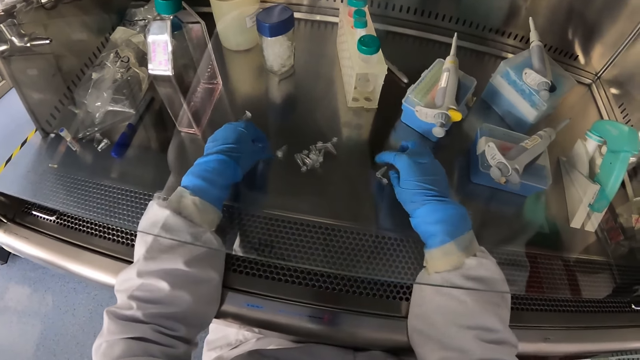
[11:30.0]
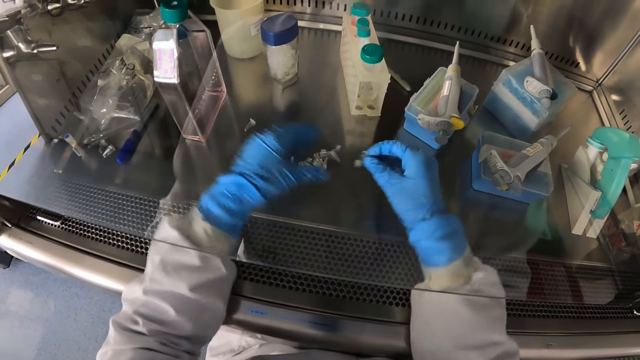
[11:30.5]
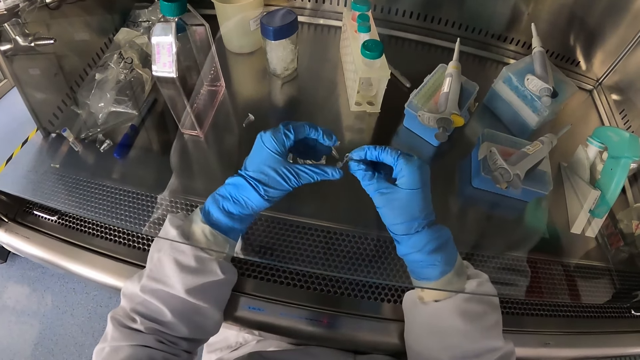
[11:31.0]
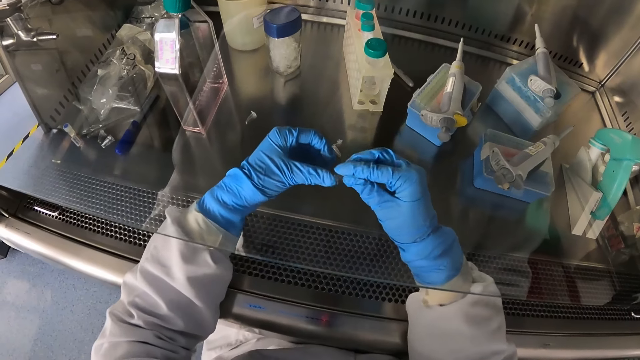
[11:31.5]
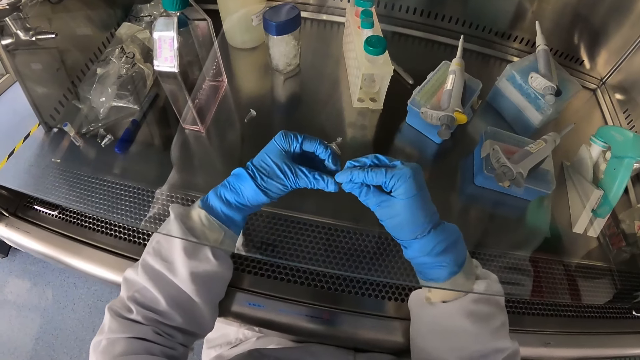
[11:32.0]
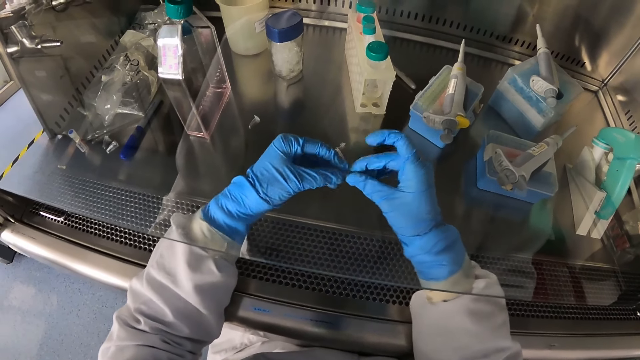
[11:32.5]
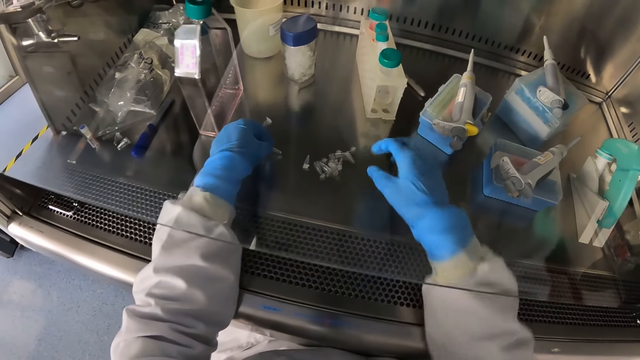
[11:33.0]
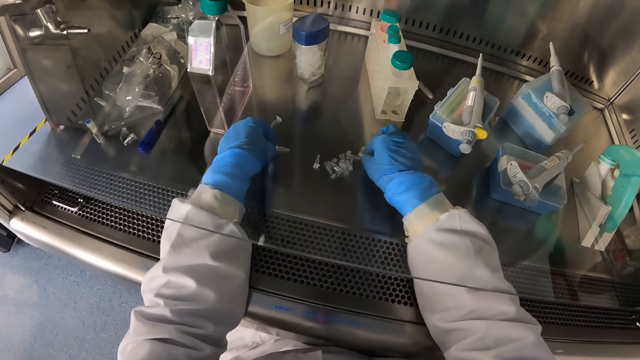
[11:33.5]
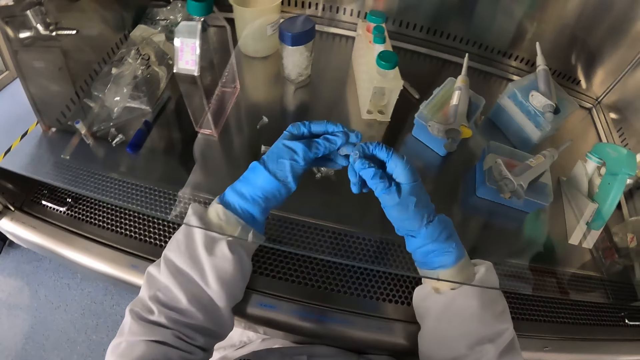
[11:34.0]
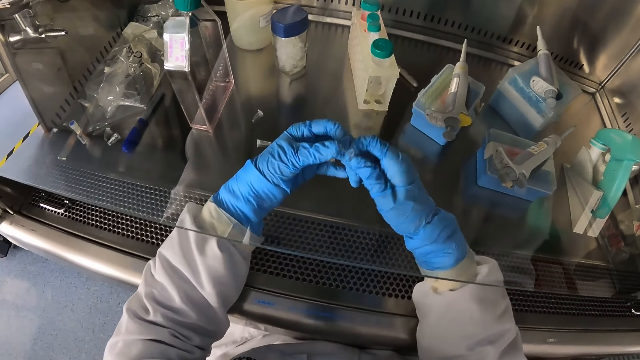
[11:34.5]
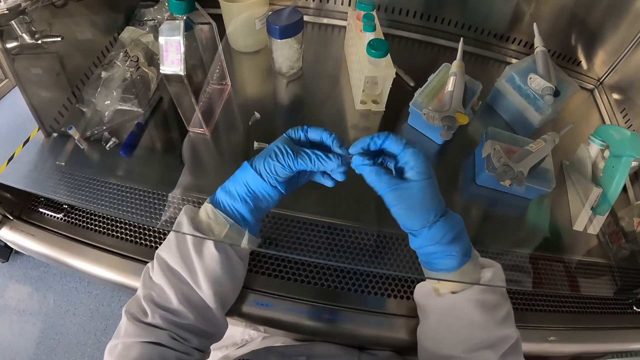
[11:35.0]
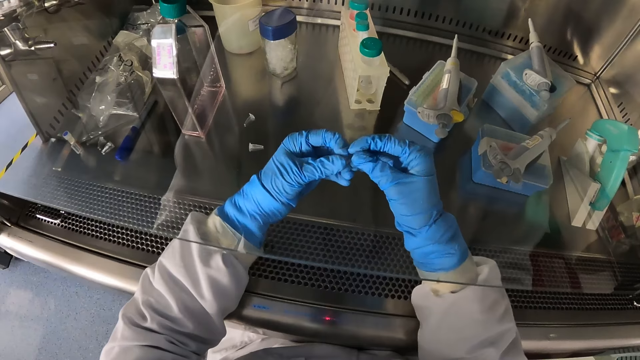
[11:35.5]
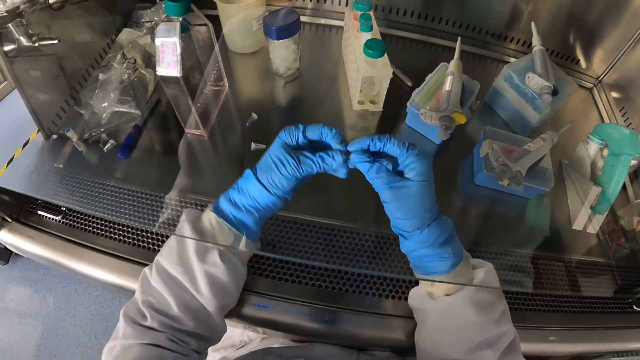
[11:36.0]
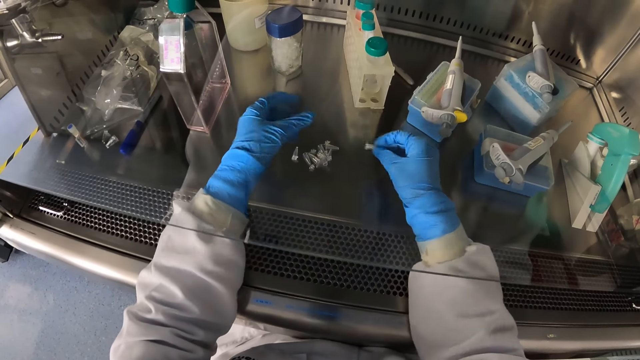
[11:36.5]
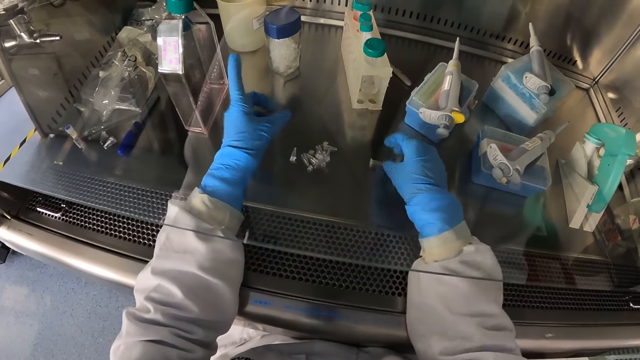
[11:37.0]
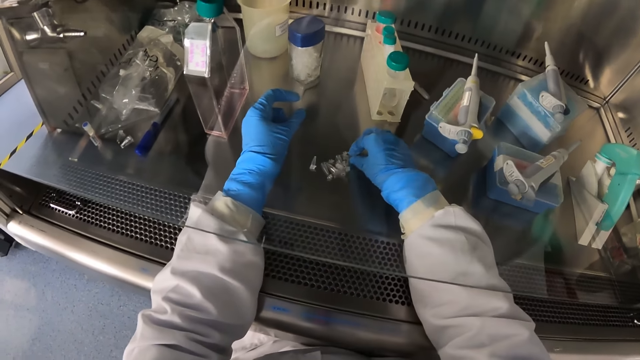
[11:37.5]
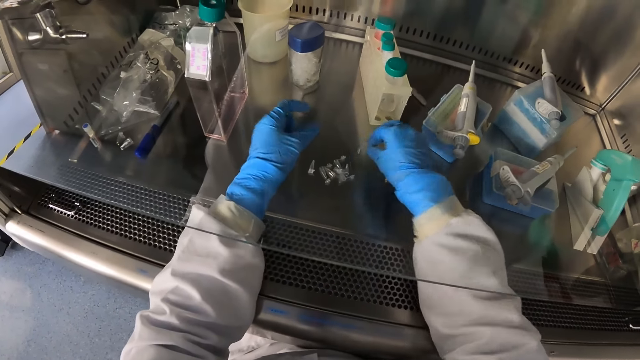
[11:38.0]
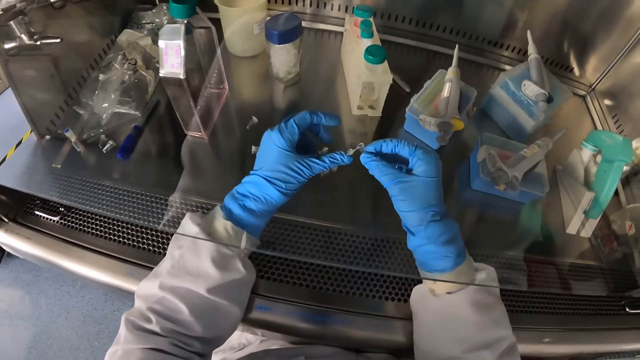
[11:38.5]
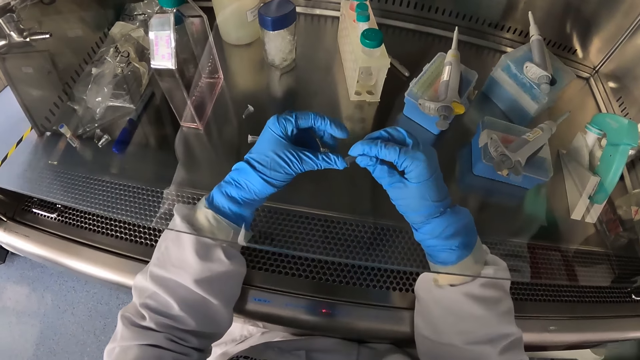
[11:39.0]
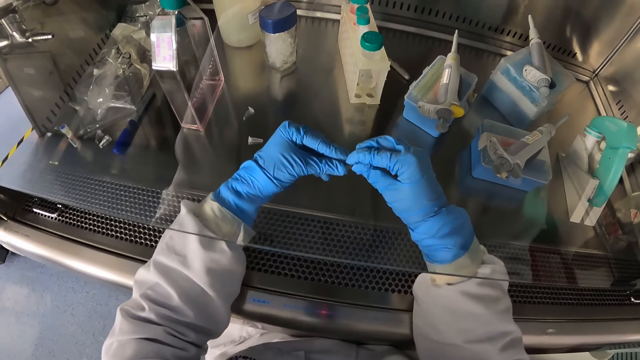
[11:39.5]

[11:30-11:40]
The camera wearer places the vial in the testing area with his left hand. He picks up a vial from the testing area with his right hand. He closes the vial in his right hand with his left hand. He places the vial in the testing area with his left hand. He picks up a vial from the testing area with his right hand. He closes the vial in his right hand with his left hand. He places the vial in his right hand in the testing area. He picks up a vial from the testing area with his right hand. He closes the vial in his right hand with his left hand.

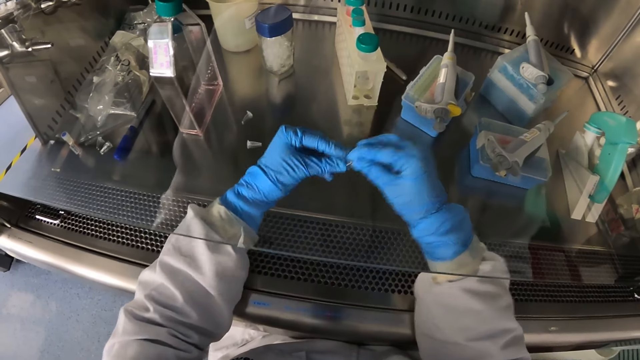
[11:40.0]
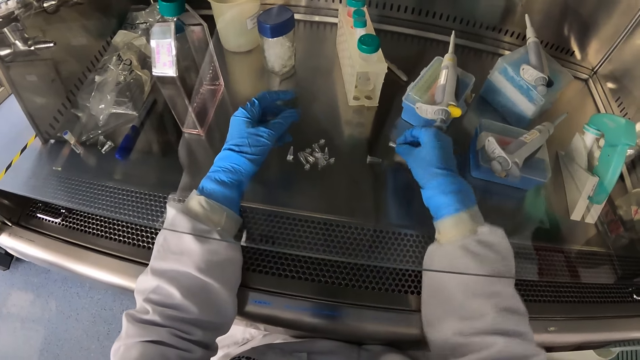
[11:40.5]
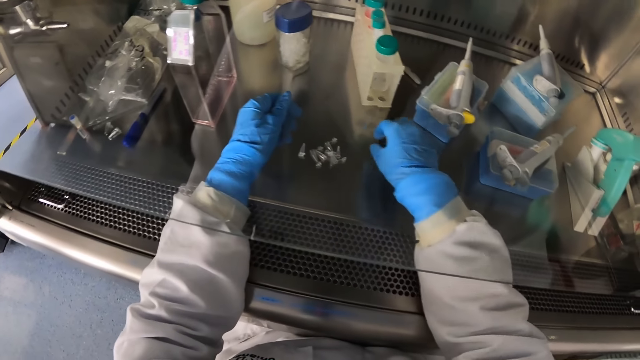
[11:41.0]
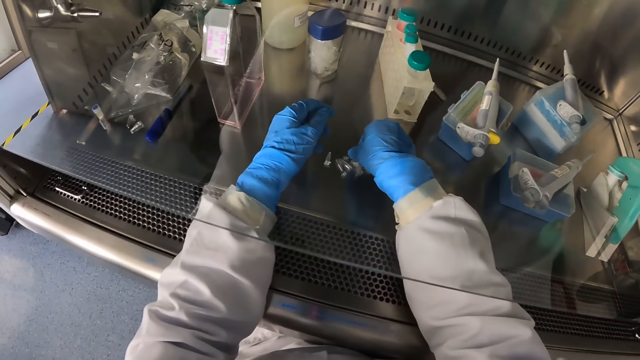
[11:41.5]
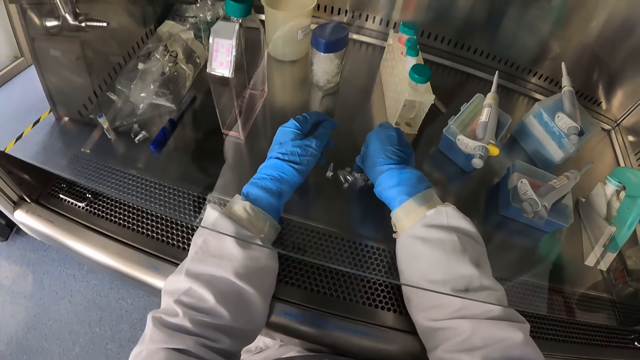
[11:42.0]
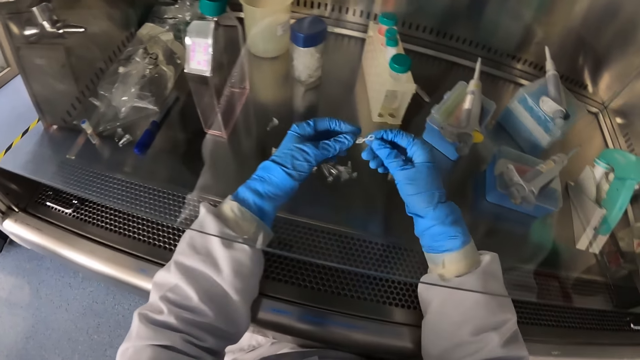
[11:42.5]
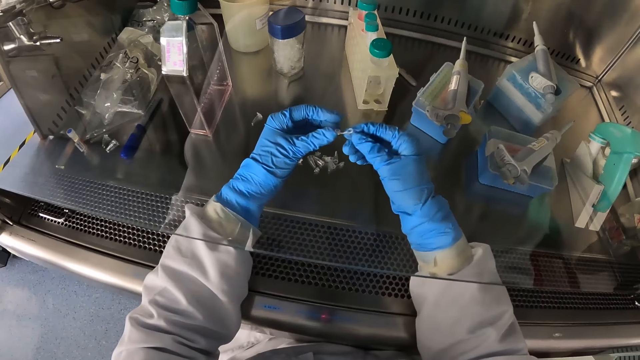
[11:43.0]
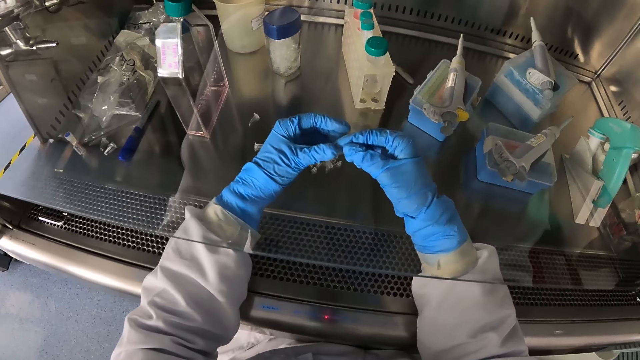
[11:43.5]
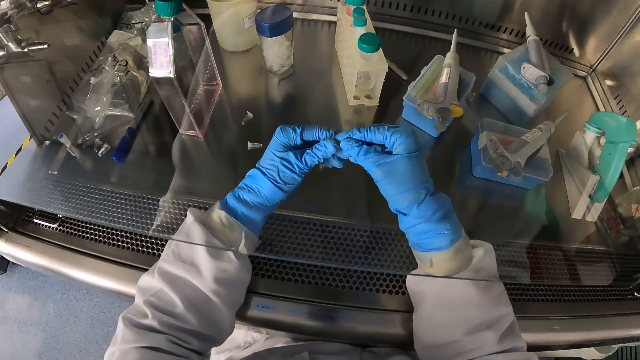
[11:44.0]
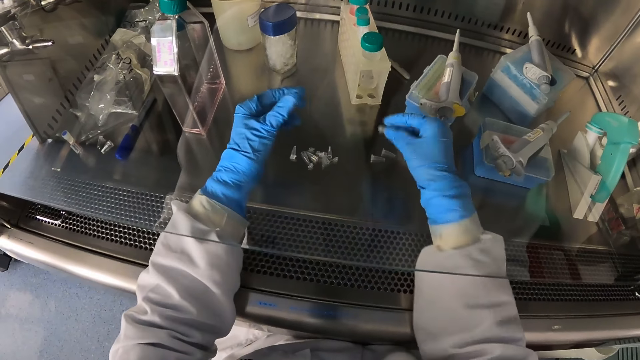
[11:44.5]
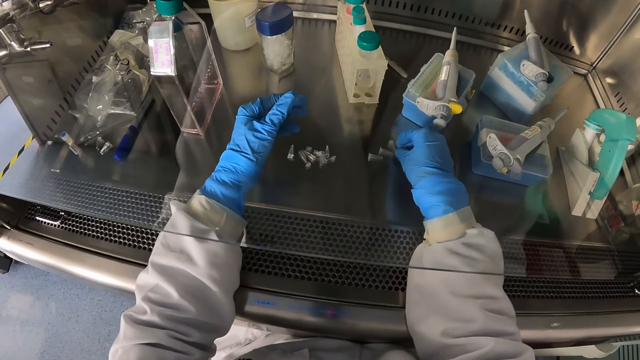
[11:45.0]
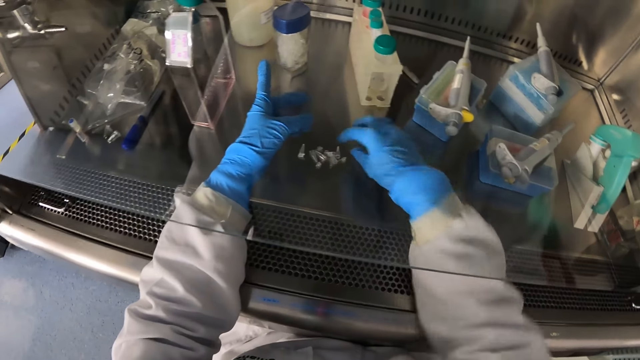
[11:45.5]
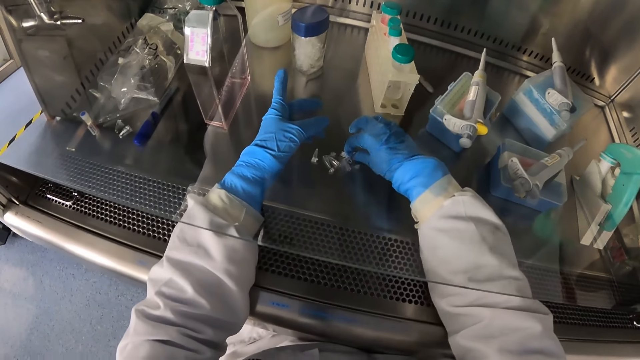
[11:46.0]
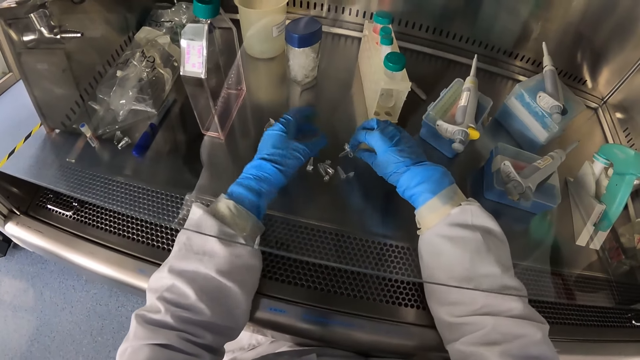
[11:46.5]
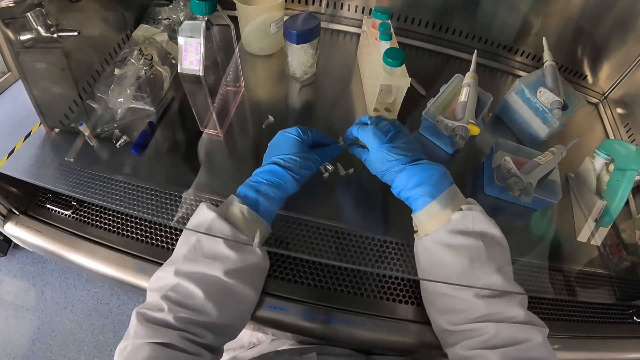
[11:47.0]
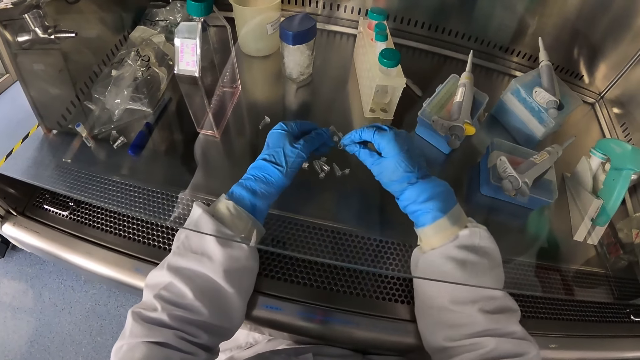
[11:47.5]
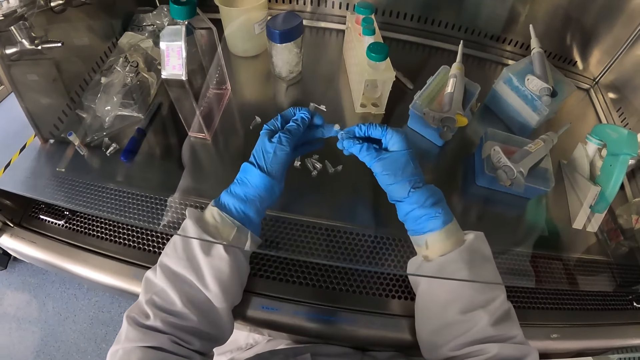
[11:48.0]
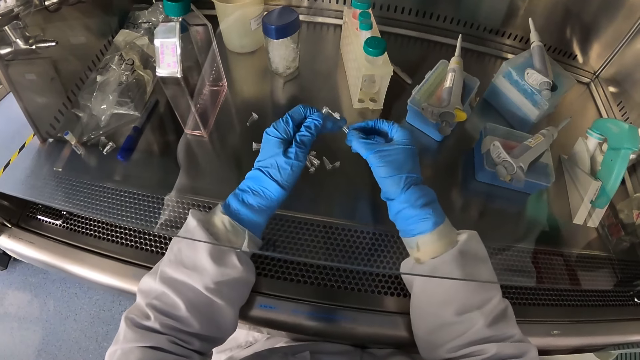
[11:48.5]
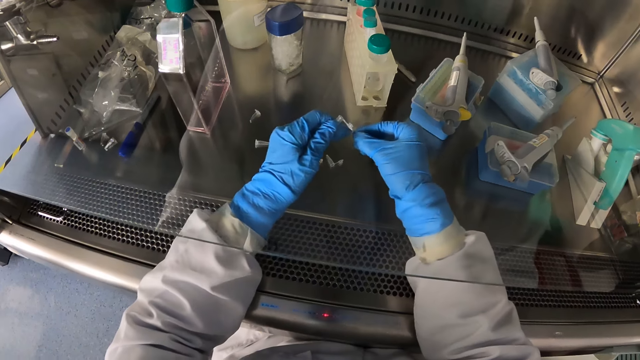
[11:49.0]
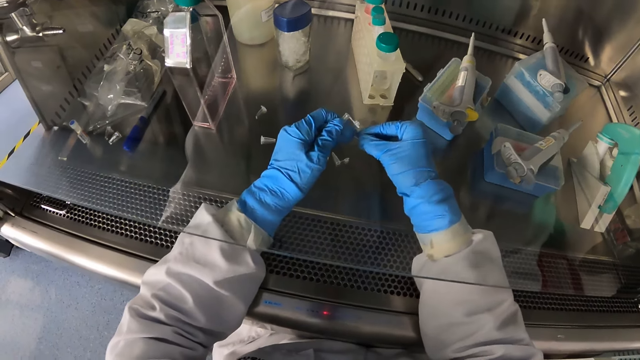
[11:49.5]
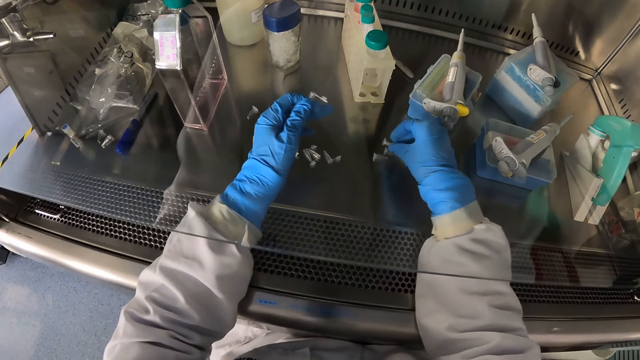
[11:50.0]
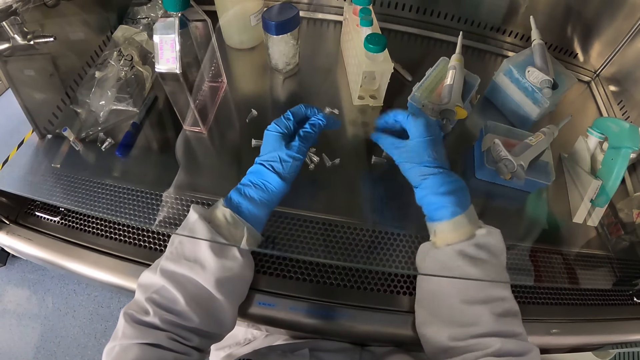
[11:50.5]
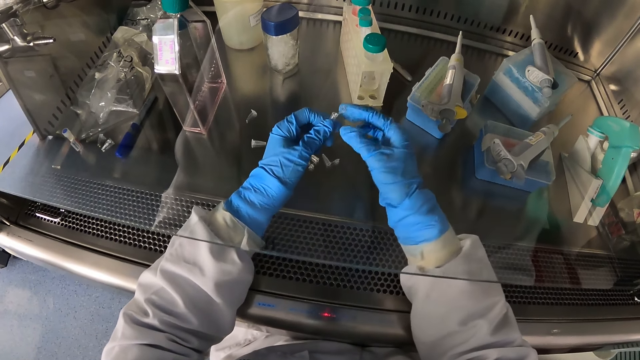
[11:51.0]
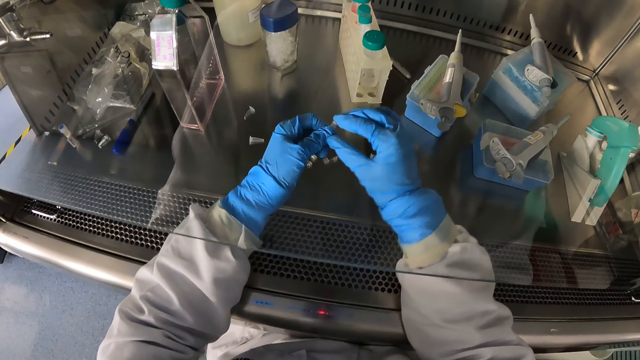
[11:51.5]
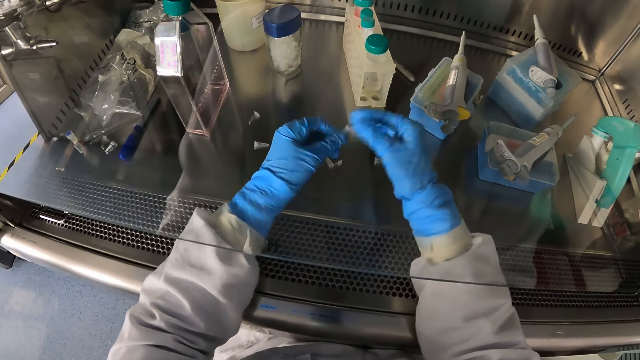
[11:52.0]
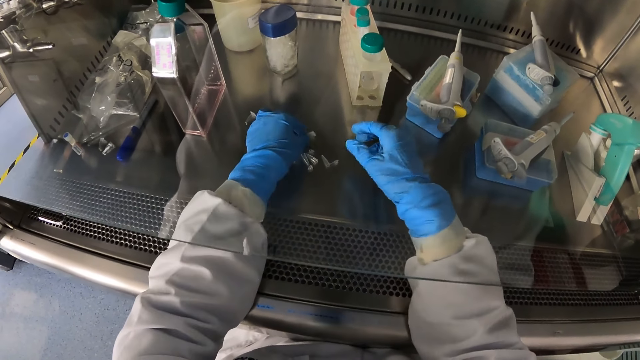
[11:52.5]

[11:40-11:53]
The camera wearer places the vial in his right hand in the testing area. He picks up a vial from the testing area with his right hand. He closes the vial in his right hand with his left hand. He places the vial in his right hand in the testing area. He picks up a vial from the testing area with his right hand. He takes a vial from his right hand with his left hand. He closes the vial in his right hand with his left hand. He places the vial in his right hand in the testing area. He closes the vial in his left hand with his right hand. He places the vial in his left hand in the testing area.
